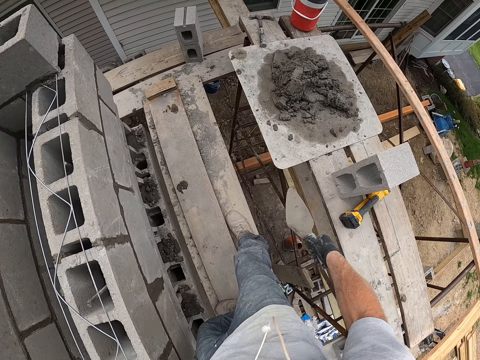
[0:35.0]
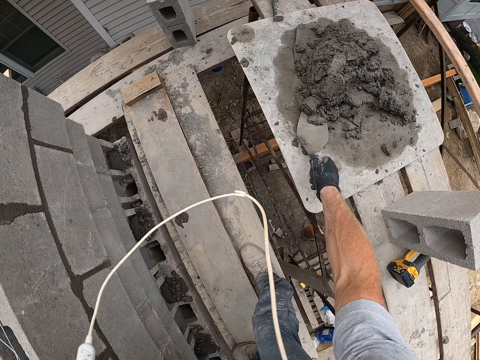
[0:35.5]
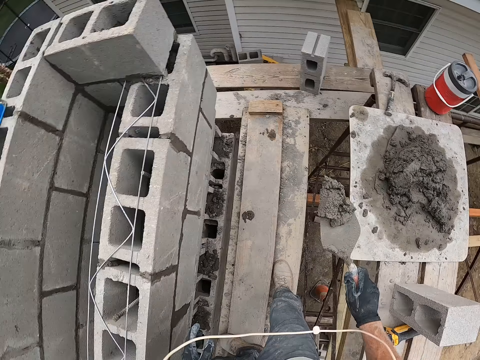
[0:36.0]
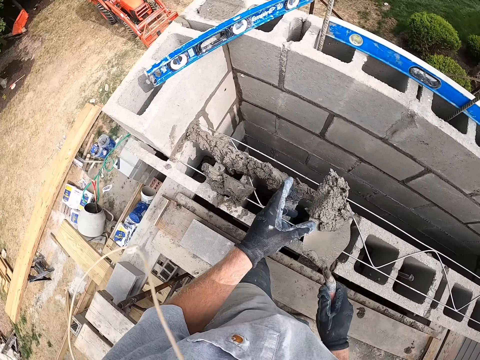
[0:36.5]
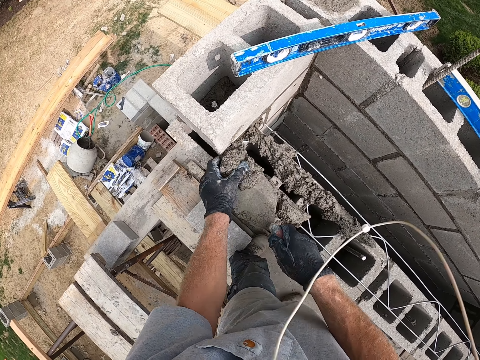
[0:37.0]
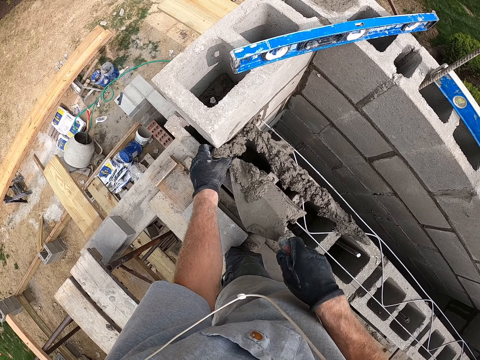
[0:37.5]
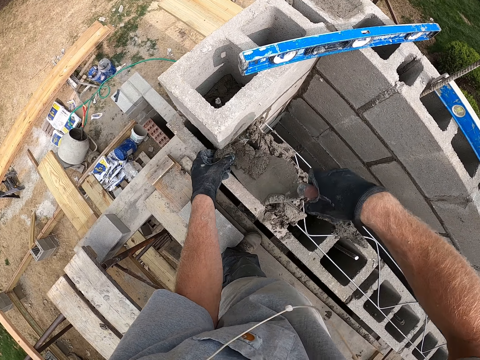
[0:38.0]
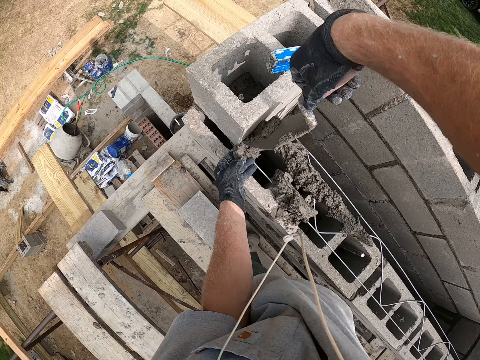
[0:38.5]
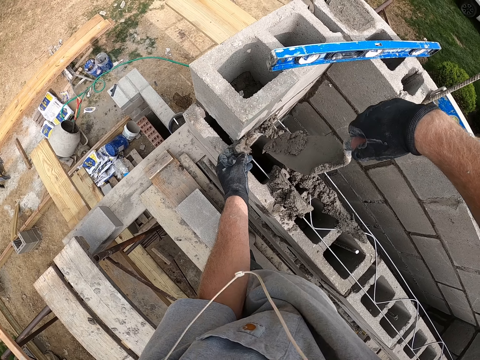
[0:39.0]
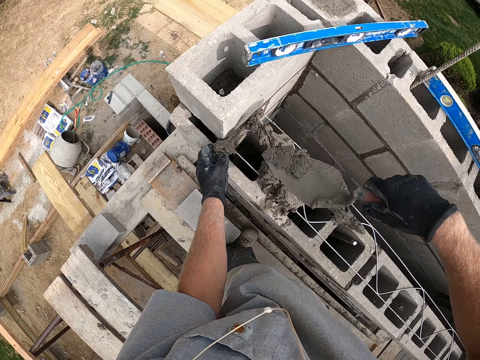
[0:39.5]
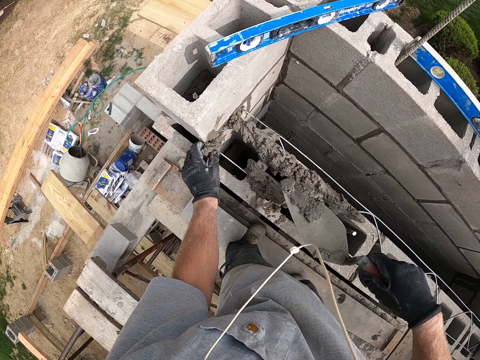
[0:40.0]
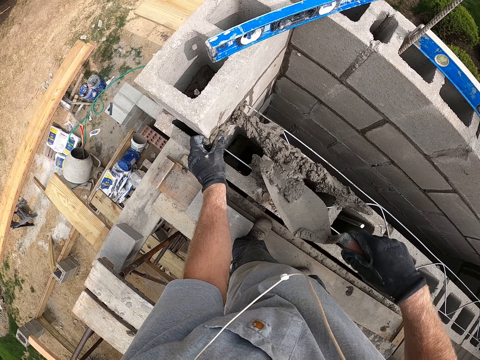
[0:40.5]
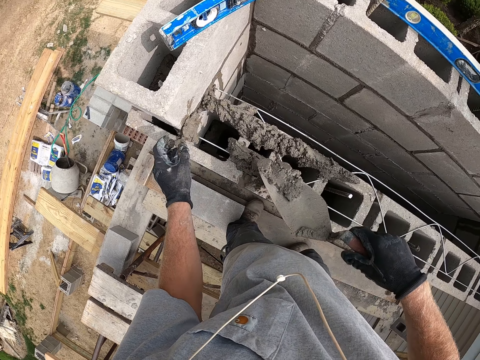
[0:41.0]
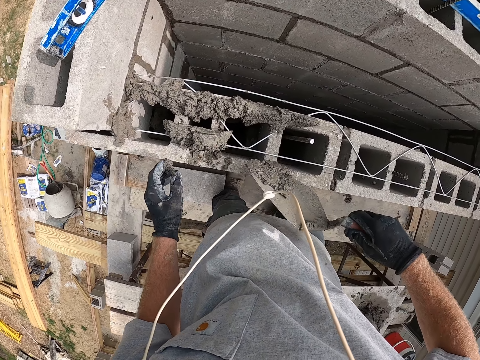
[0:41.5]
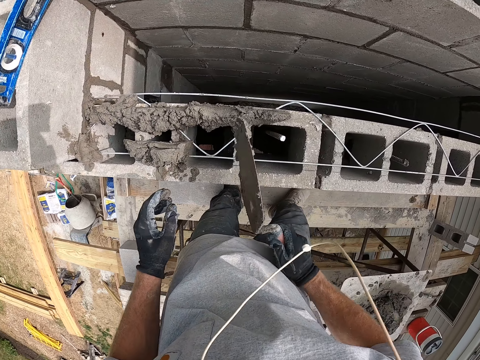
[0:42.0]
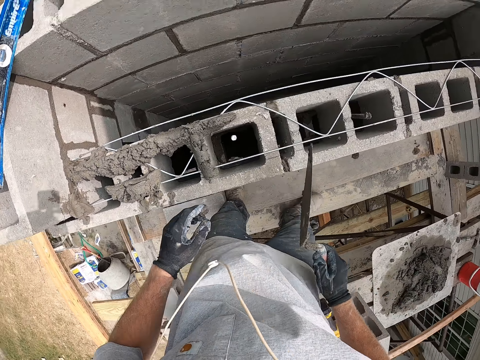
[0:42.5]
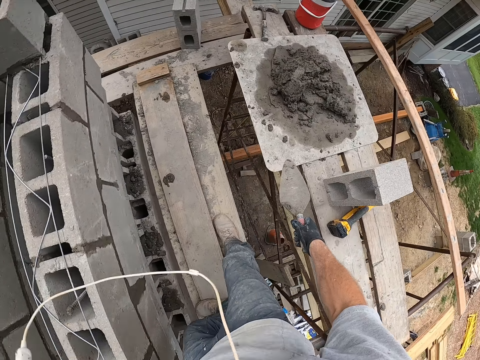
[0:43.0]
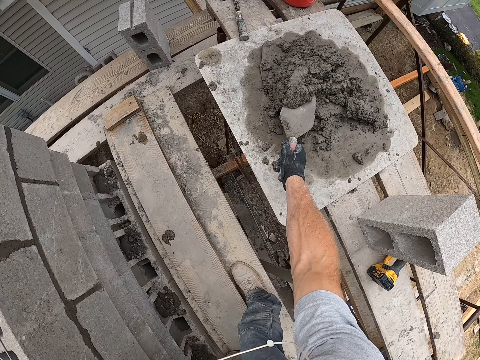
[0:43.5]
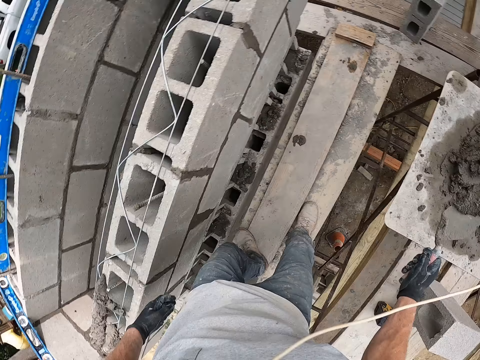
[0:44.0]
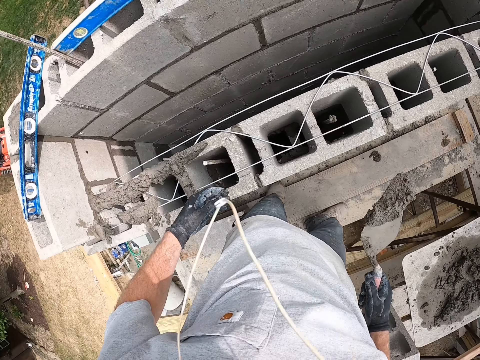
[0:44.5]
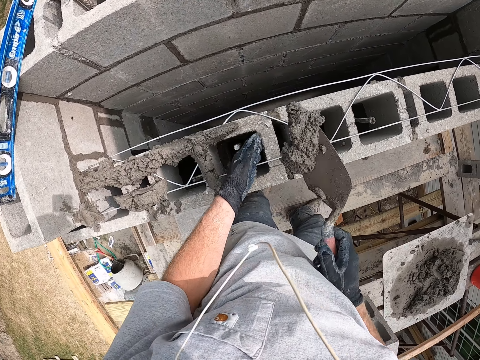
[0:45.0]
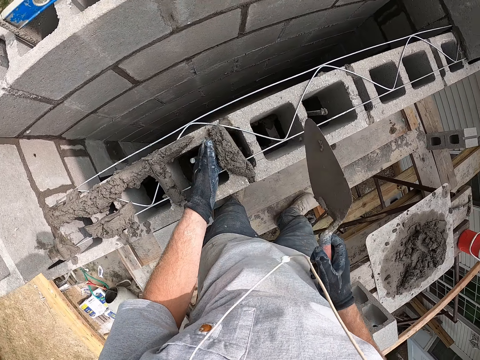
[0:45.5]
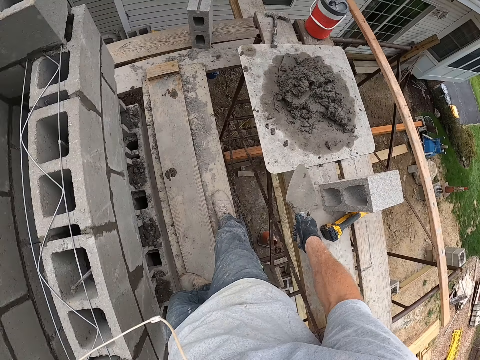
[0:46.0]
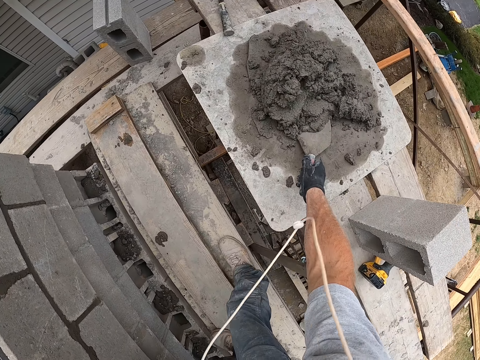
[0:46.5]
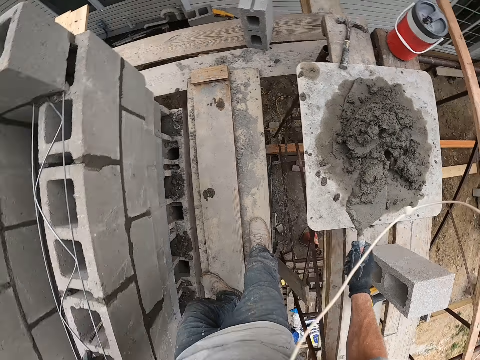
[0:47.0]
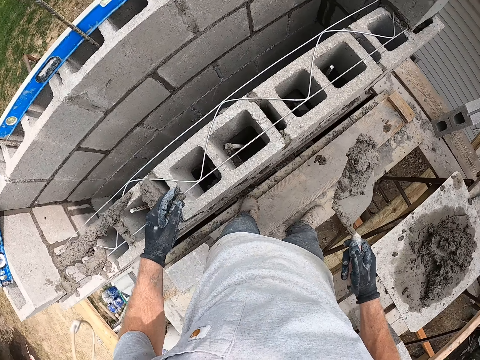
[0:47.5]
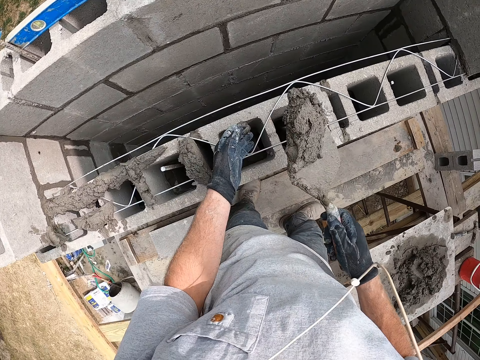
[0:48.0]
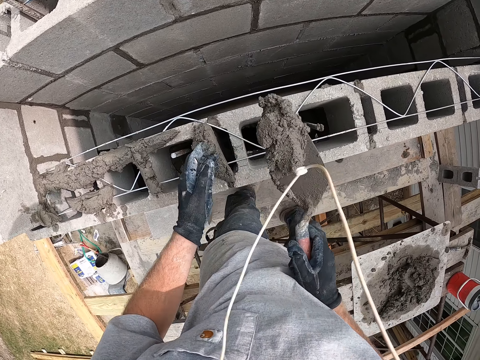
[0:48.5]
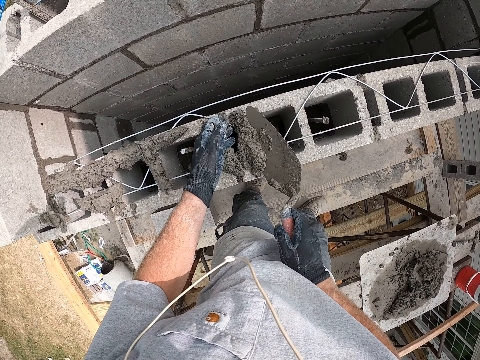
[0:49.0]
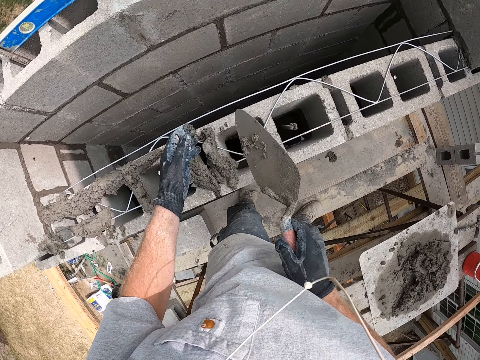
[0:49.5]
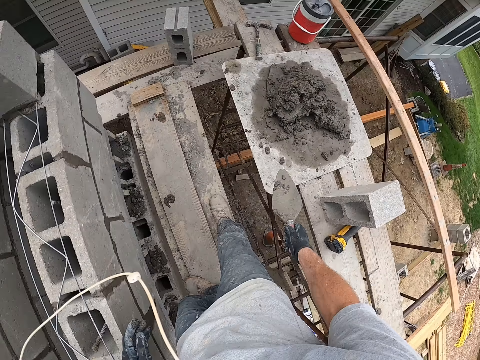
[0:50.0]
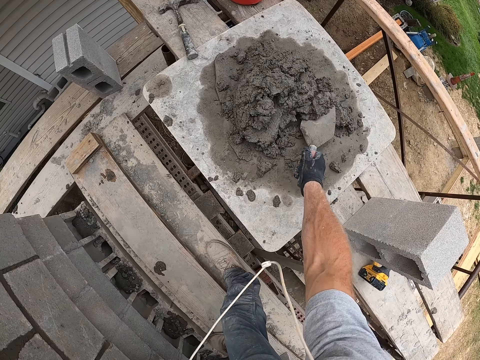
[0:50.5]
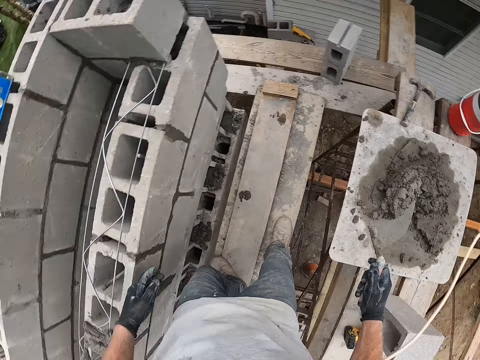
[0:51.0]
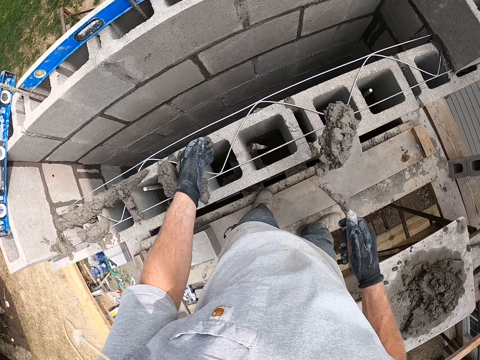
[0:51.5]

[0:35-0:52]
The camera wearer scoops some cement from the piece of wood on the scaffold with the trowel in his right hand. He holds the trowel with both hands. He pours the cement on the trowel in both hands on the wall. He pours the cement on the trowel in his right hand on the wall. He scoops some cement from the piece of wood on the scaffold with the trowel in his right hand. He pours the cement on the trowel in his right hand on the wall. He touches the wall with his left hand. He scoops some cement from the piece of wood on the scaffold with the trowel in his right hand. He pours the cement on the trowel in his right hand on the wall. He touches the cement on the wall with his left hand. He scoops some cement from the piece of wood on the scaffold with the trowel in his right hand.

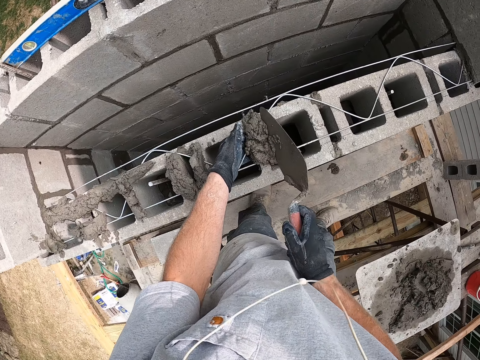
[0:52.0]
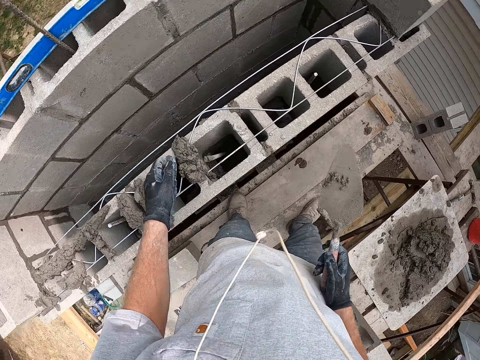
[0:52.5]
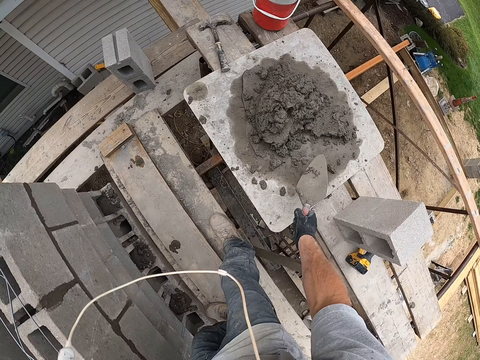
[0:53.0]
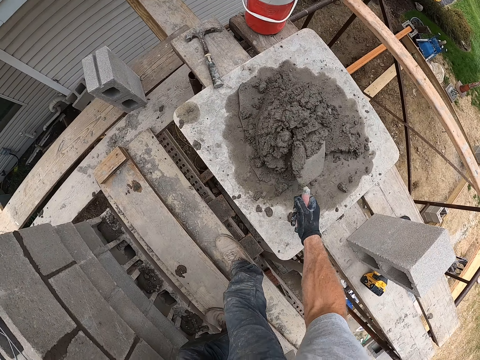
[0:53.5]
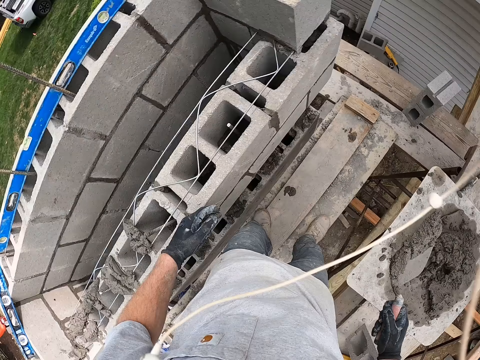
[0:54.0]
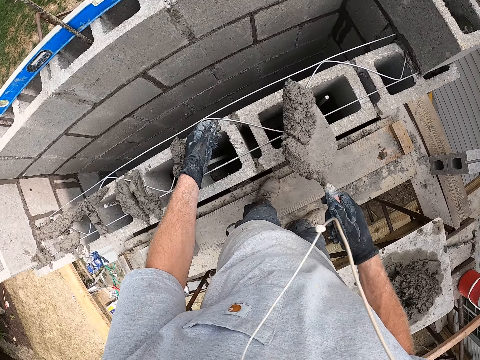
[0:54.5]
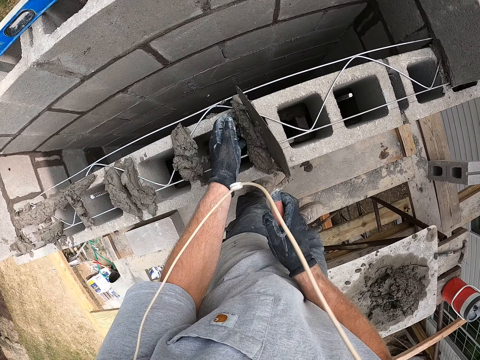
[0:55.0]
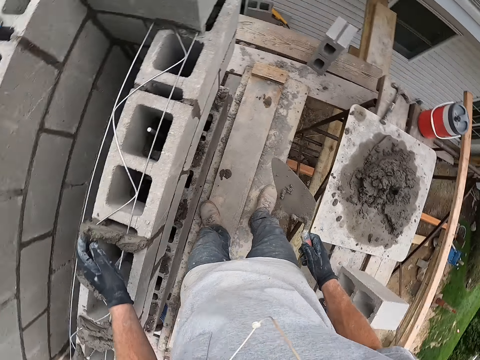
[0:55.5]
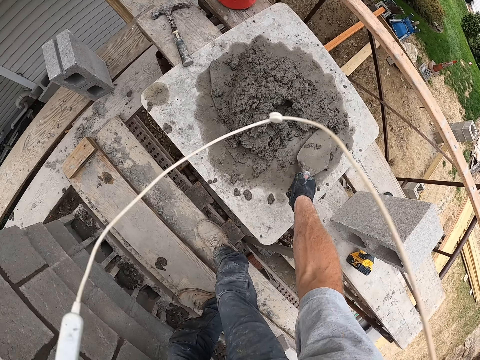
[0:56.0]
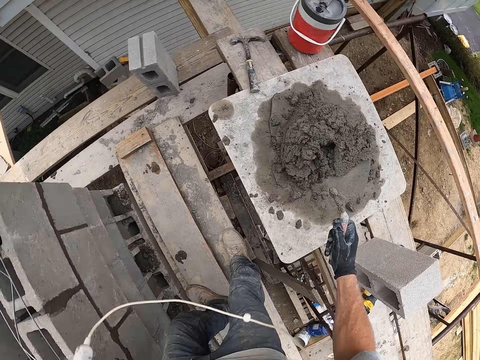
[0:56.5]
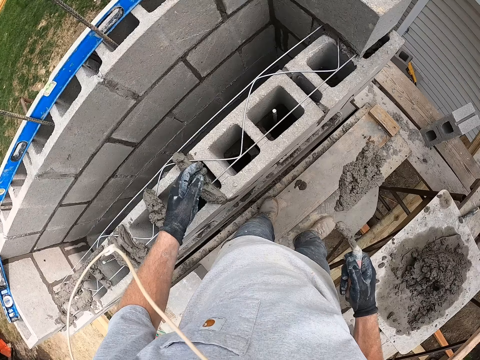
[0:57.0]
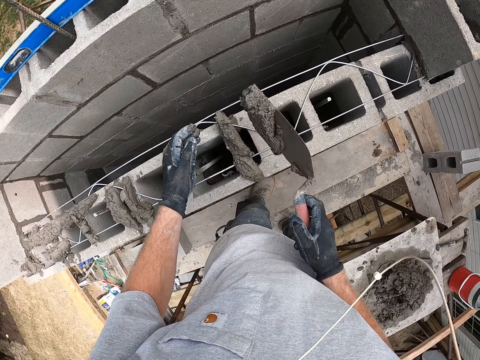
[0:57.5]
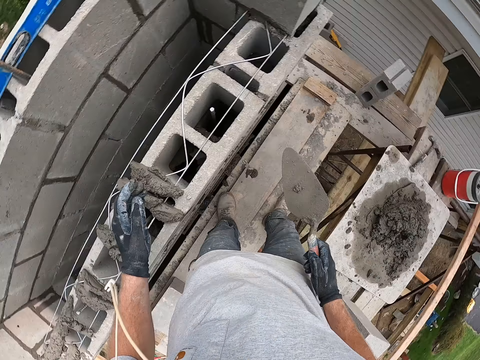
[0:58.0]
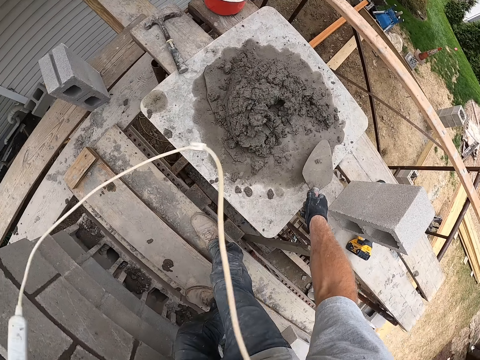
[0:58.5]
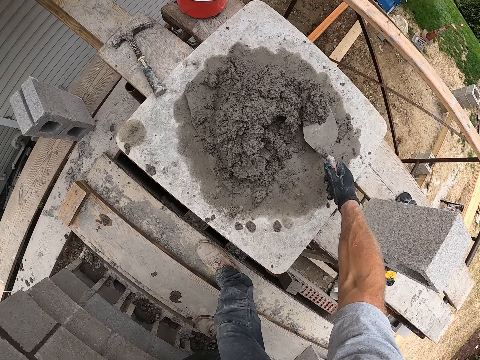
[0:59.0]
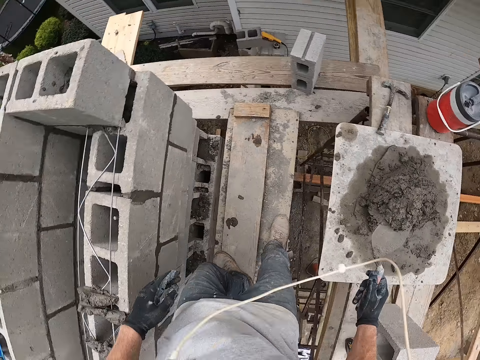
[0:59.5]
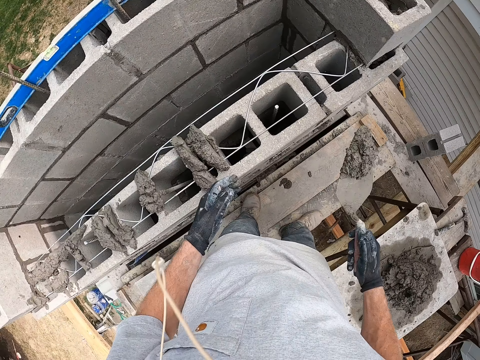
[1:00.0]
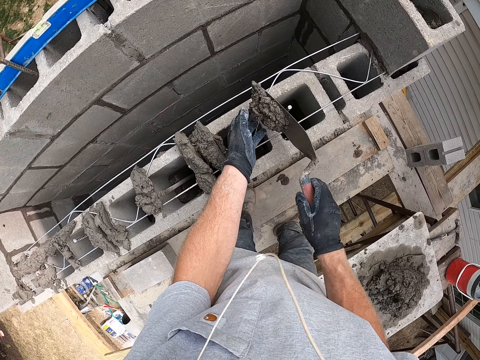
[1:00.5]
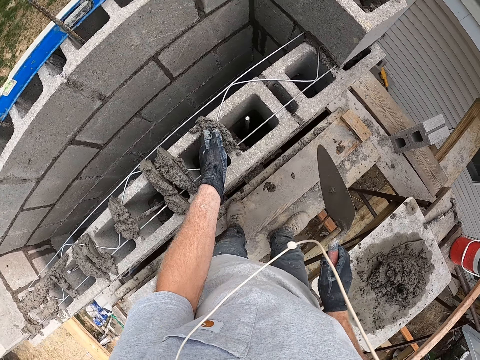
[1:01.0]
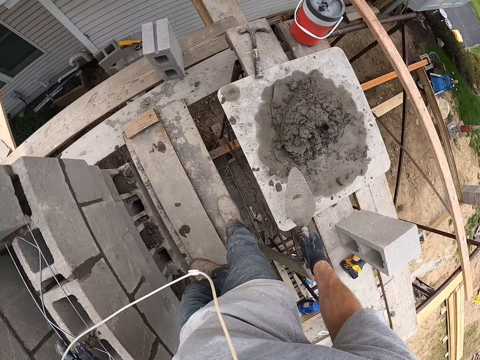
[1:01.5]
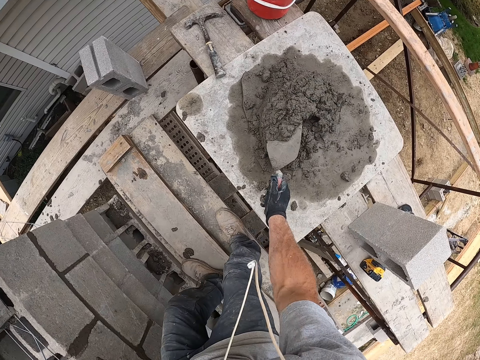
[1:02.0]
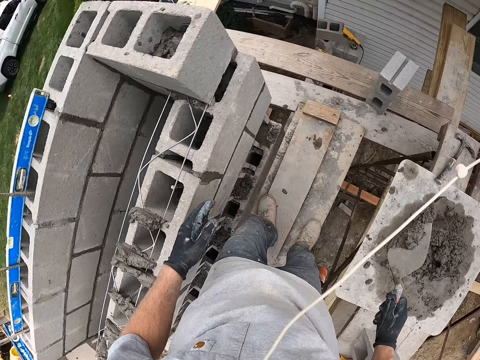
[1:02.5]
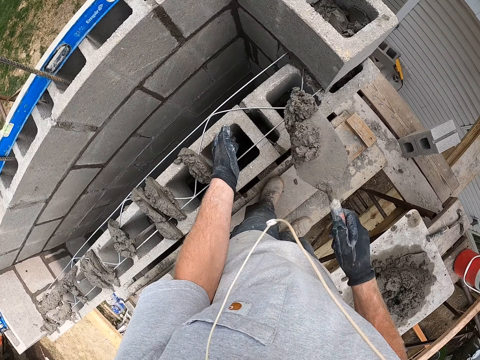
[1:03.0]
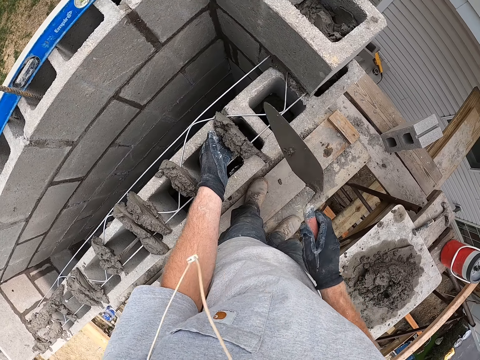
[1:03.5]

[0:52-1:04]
The camera wearer pours the cement on the trowel in his right hand on the wall. He touches the cement on the wall with his left hand. He scoops some cement from the piece of wood on the scaffold with the trowel in his right hand. He pours the cement on the trowel in his right hand on the wall. He touches the cement on the wall with his left hand. He scoops some cement from the piece of wood on the scaffold with the trowel in his right hand. He pours the cement on the trowel in his right hand on the wall. He scoops some cement from the piece of wood on the scaffold with the trowel in his right hand. He touches the cement on the wall with his left hand. He pours the cement on the trowel in his right hand on the wall. He scoops some cement from the piece of wood on the scaffold with the trowel in his right hand. He pours the cement on the trowel in his right hand on the wall. He touches the cement on the wall with his left hand.
